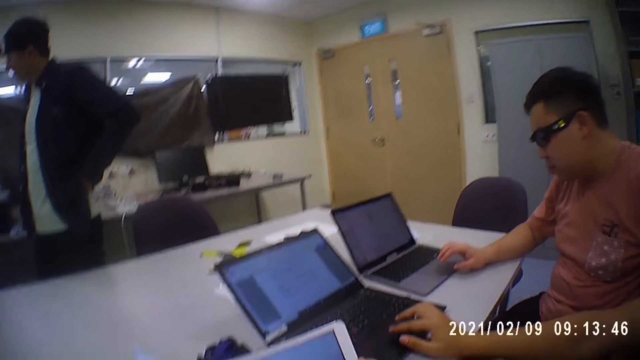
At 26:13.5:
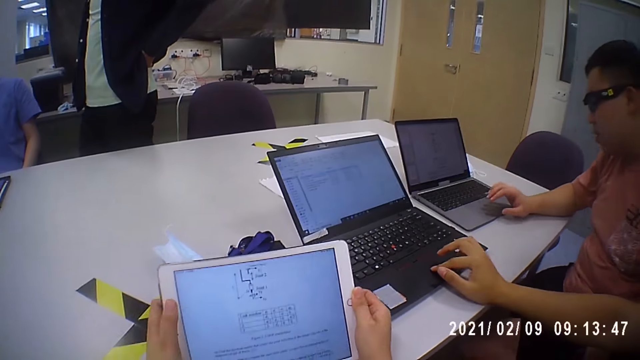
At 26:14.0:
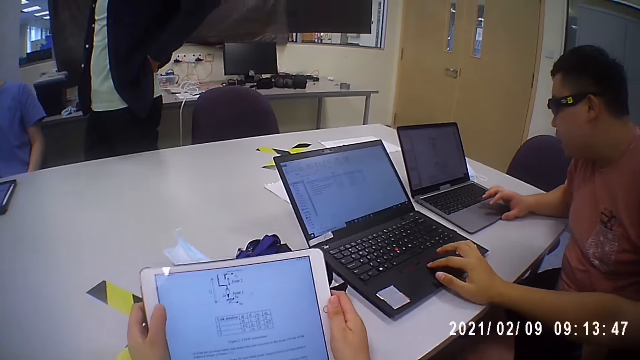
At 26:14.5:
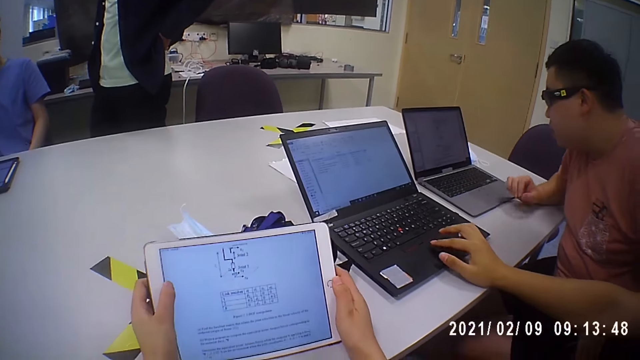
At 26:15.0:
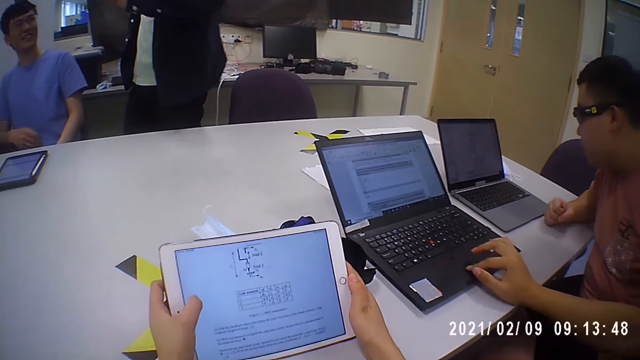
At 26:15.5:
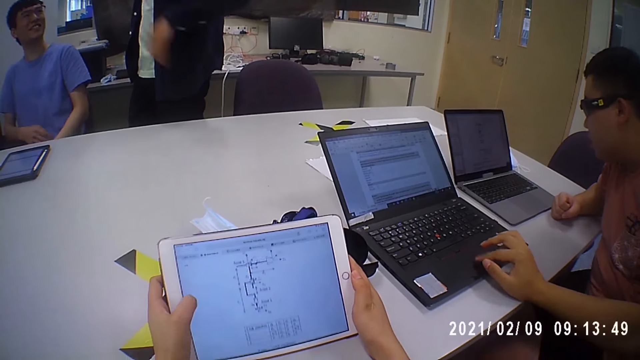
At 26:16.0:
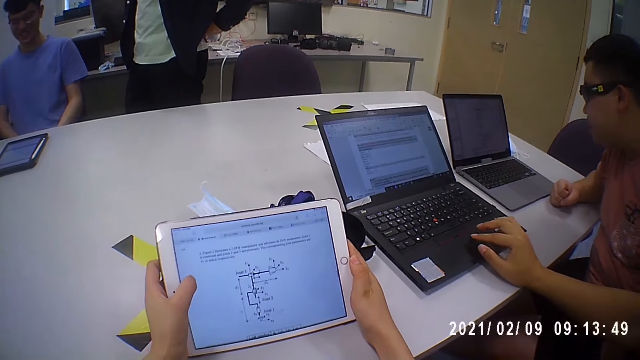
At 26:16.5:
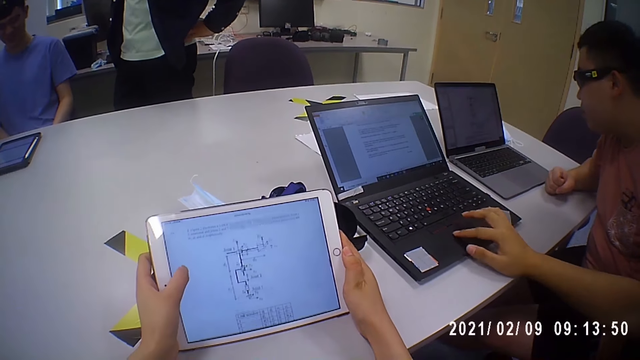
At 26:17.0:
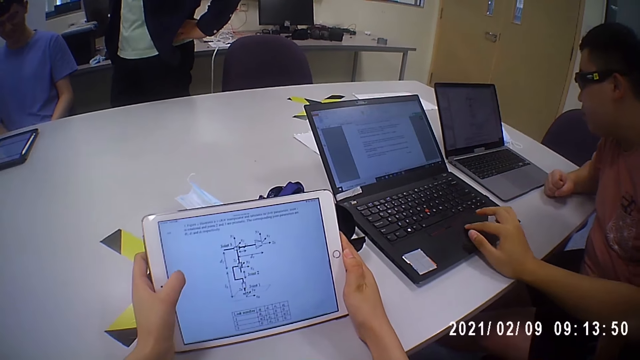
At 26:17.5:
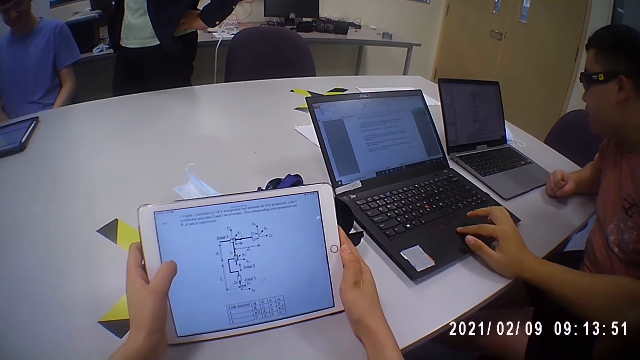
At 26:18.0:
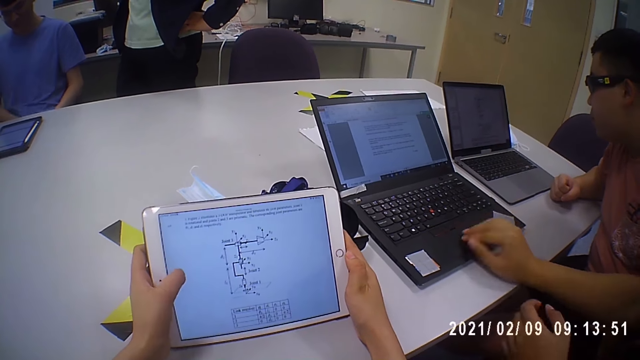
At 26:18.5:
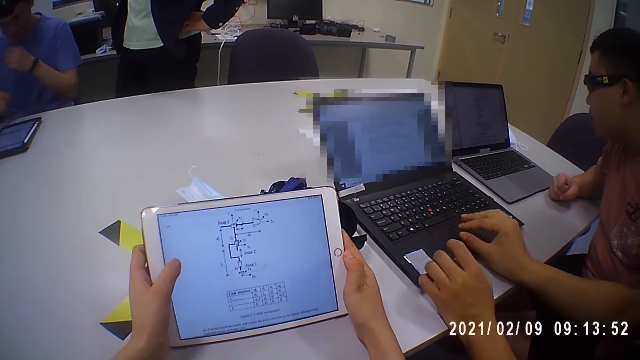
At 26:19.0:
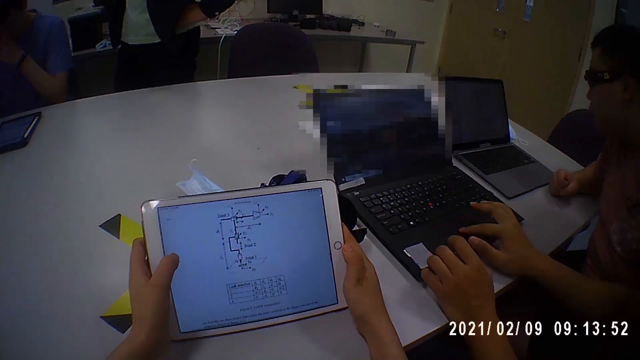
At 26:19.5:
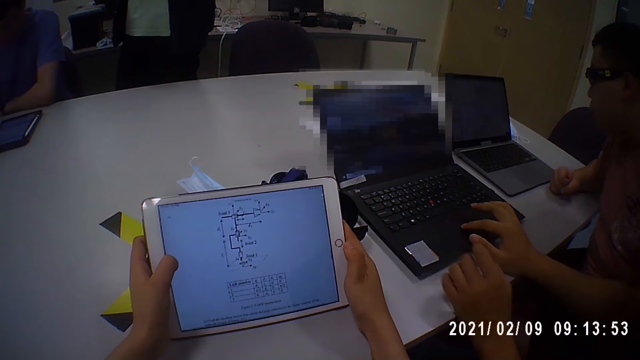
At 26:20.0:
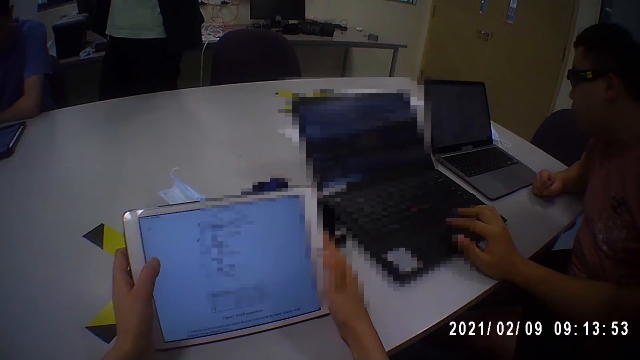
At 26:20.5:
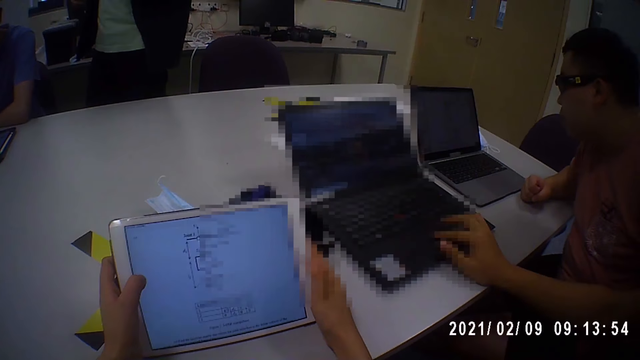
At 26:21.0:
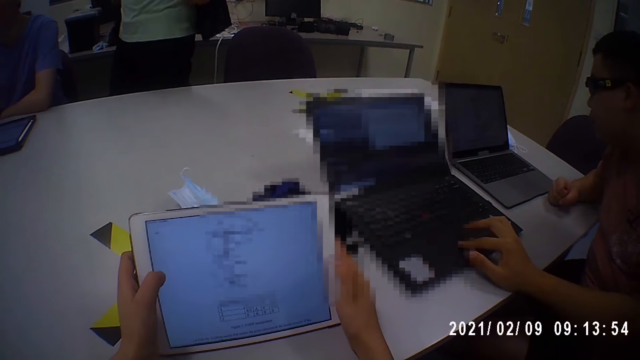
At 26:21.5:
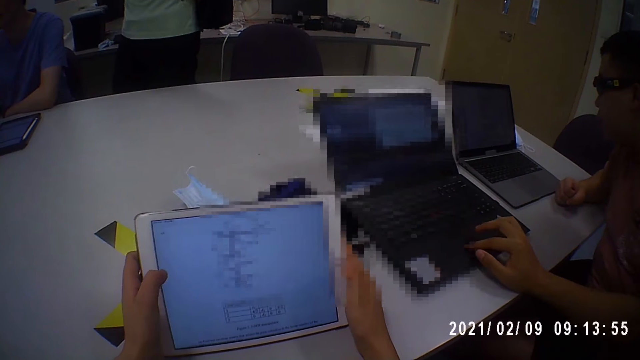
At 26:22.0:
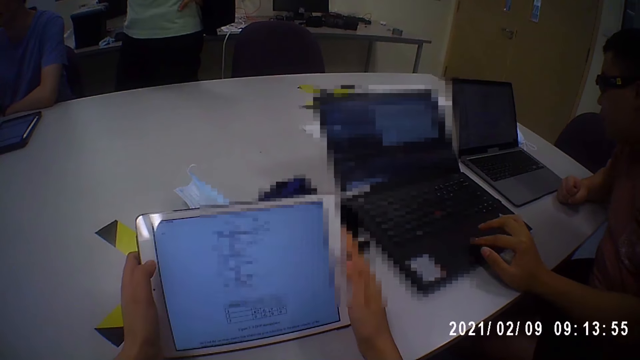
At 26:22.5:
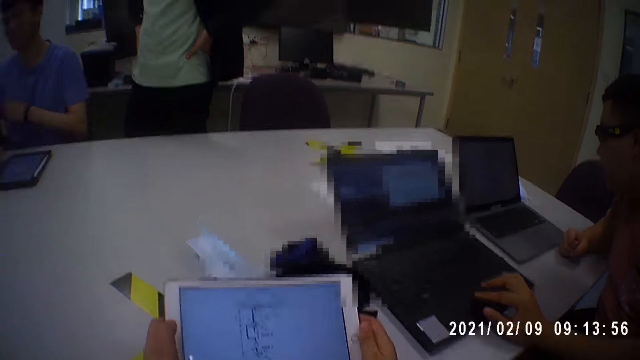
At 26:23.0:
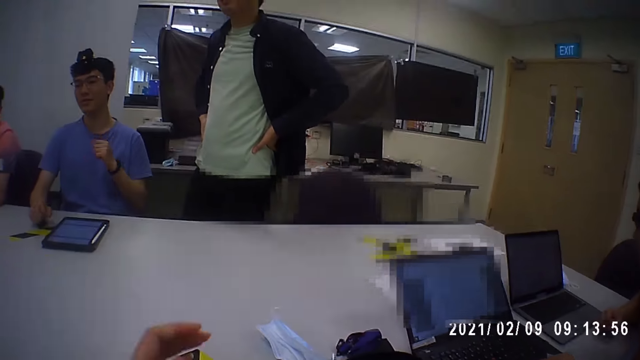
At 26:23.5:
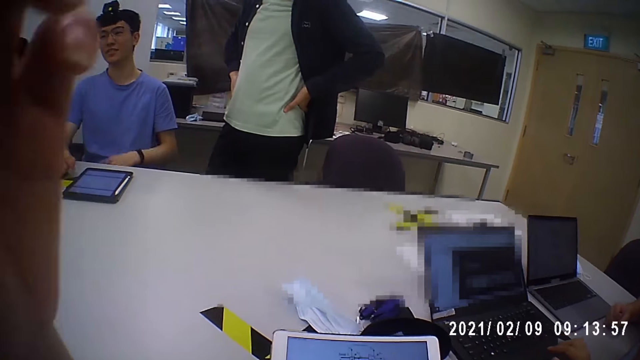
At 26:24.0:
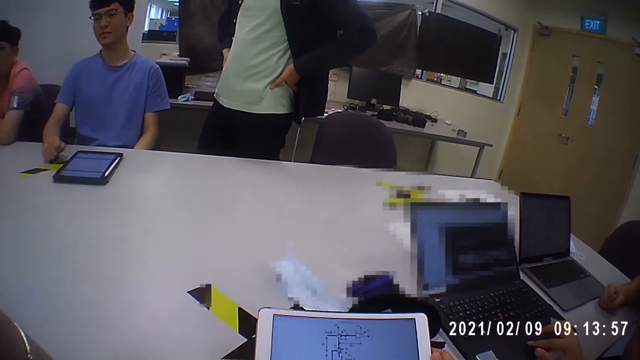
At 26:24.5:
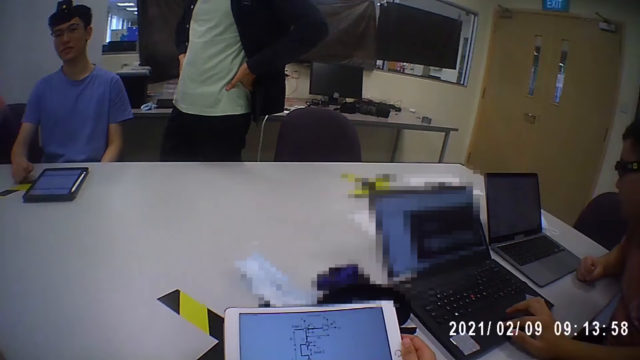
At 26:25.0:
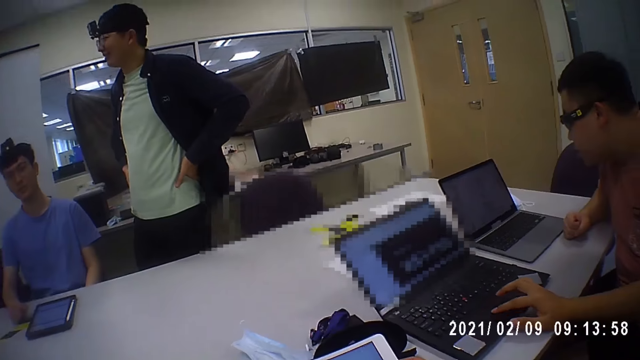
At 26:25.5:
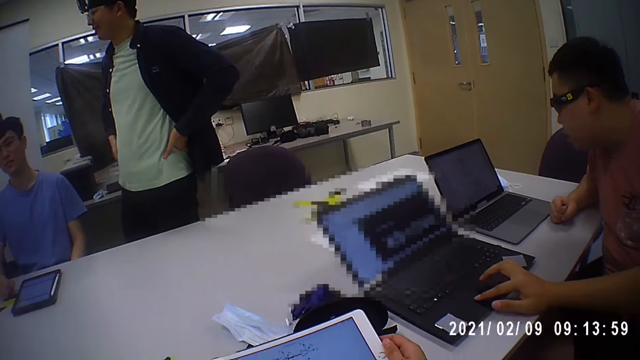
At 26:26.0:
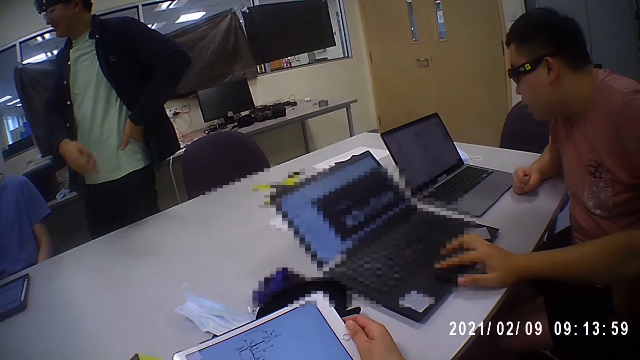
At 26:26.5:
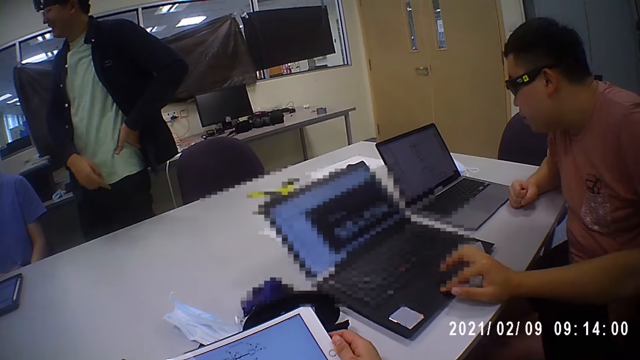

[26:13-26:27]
The camera wearer moves the tablet on the table with her hands. A man touches the laptop on the table with his right hand. The camera wearer operates the tablet on the table with her left hand. She scrolls on the tablet. Another man adjusts the jacket with his hands. The camera wearer moves the tablet on the table with her hands. She adjusts the camera on her head with her left hand. She puts a hand up.

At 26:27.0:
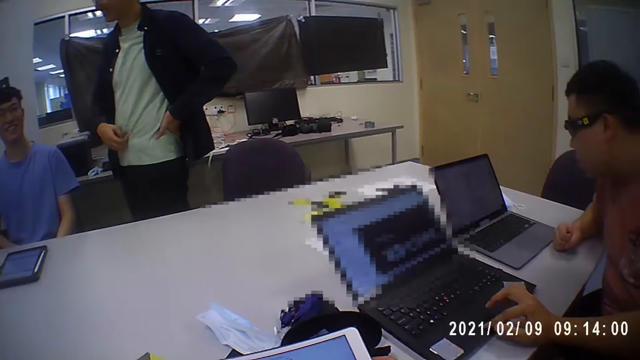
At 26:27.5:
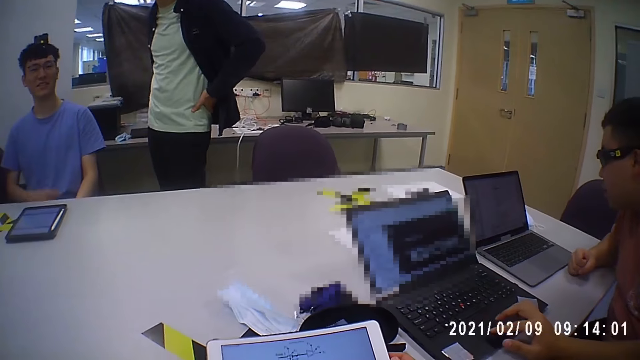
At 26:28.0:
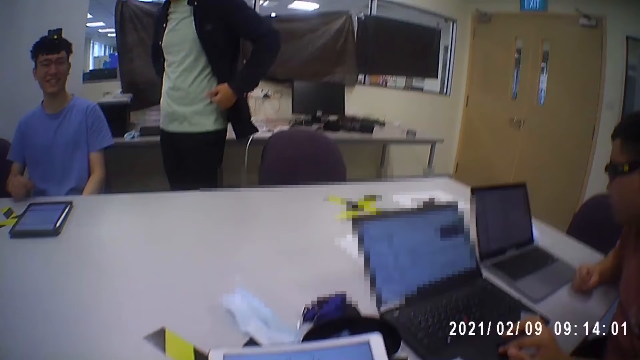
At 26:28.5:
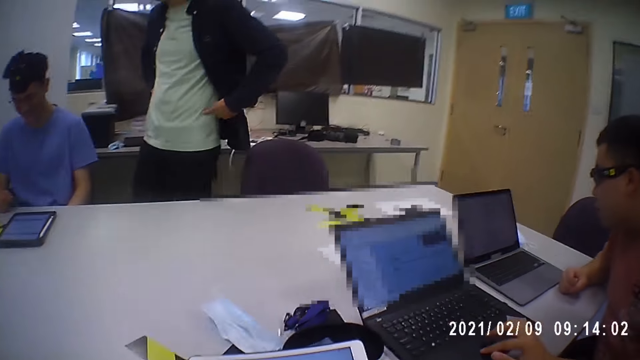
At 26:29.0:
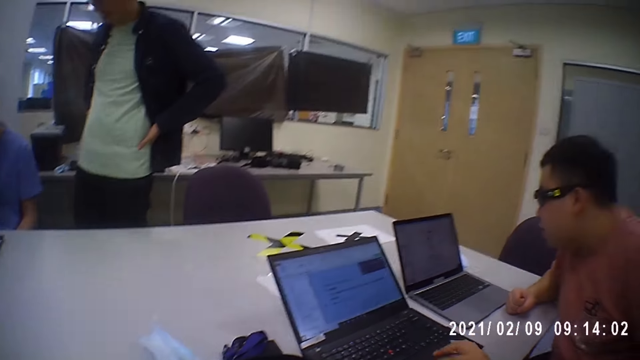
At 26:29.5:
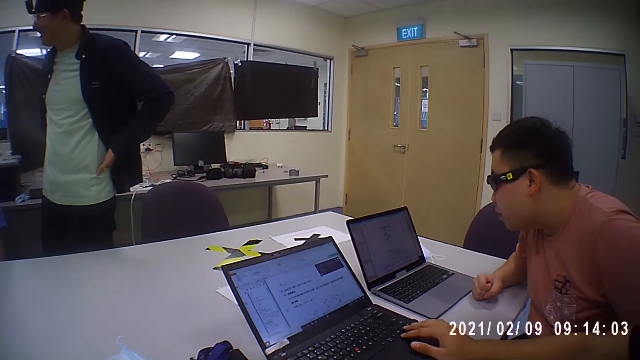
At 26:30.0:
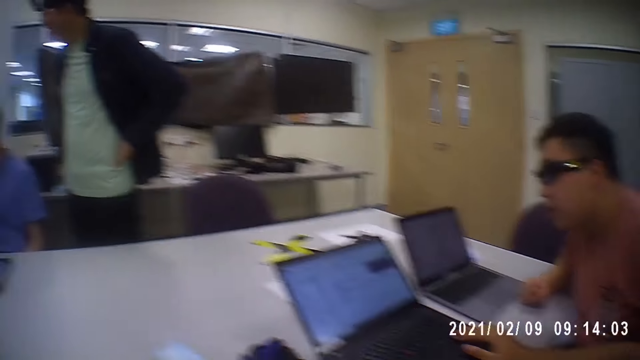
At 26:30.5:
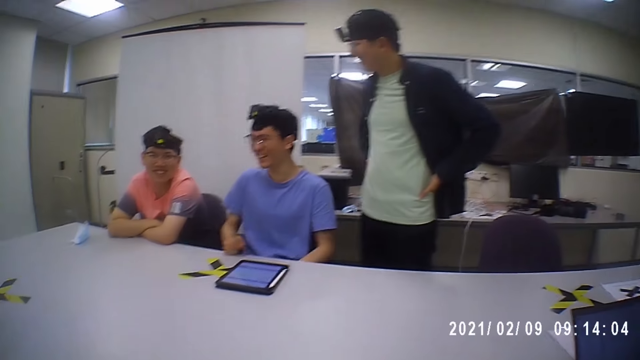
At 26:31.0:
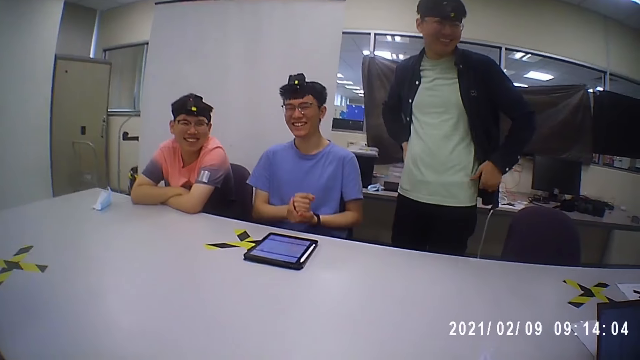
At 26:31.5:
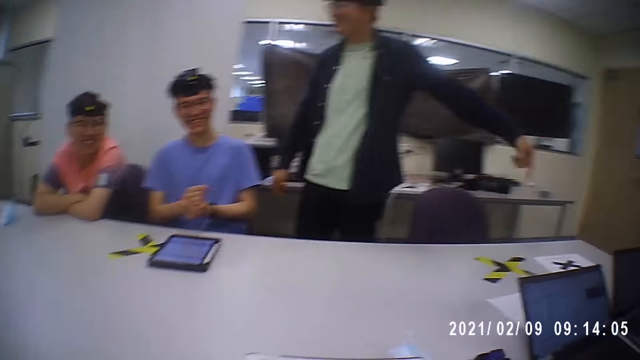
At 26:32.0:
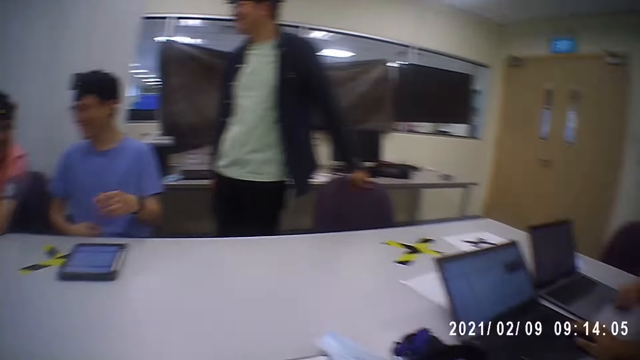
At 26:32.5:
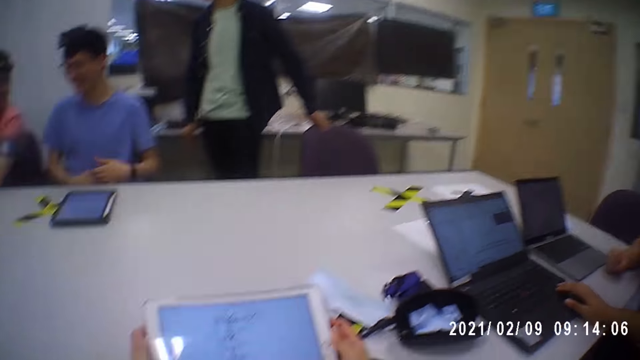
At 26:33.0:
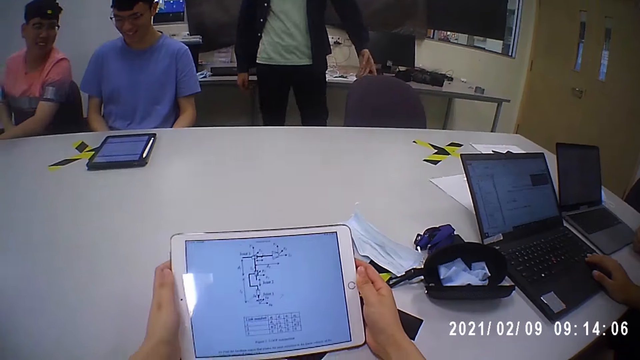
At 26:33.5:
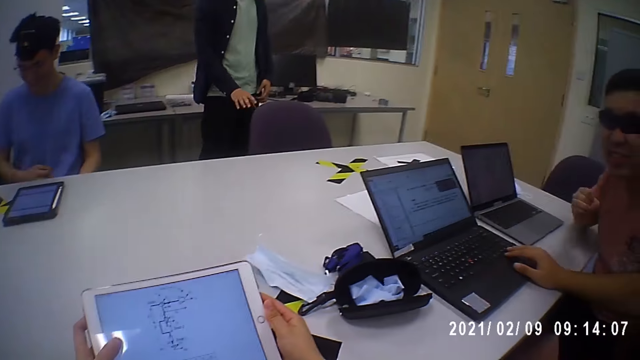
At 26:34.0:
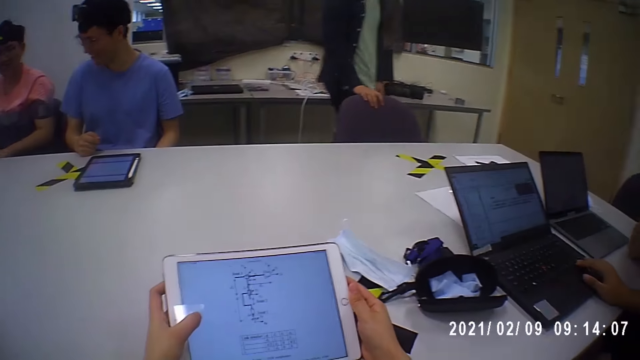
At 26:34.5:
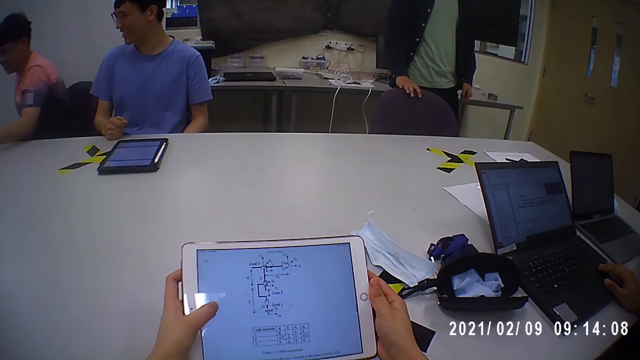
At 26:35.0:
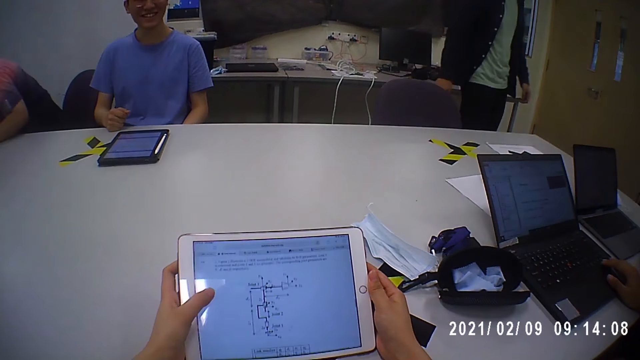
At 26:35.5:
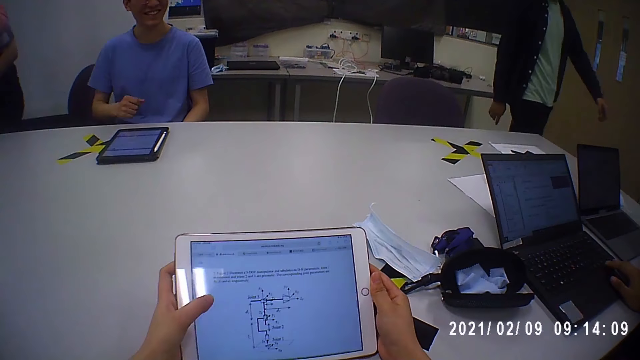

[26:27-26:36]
The camera wearer looks at the people. A man touches the chair with his left hand. Another man converses with a third man. The first man walks towards the chair and touches the chair with his right hand. The camera wearer operates the tablet on the table with her left hand. Another man stands from a chair.
